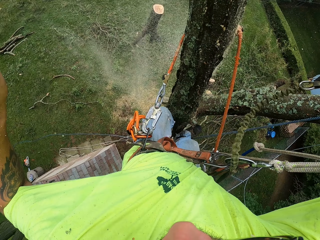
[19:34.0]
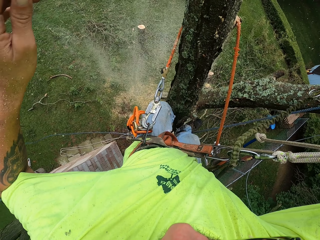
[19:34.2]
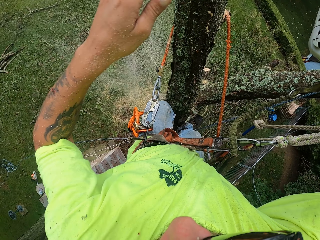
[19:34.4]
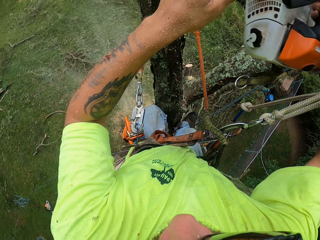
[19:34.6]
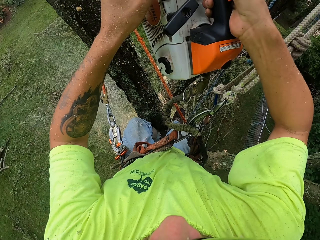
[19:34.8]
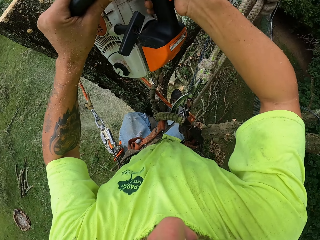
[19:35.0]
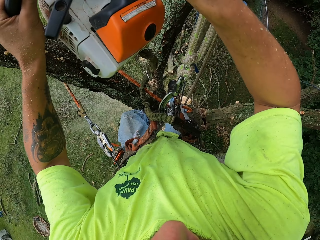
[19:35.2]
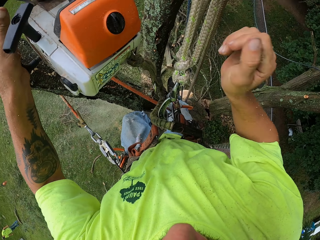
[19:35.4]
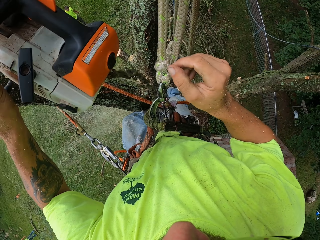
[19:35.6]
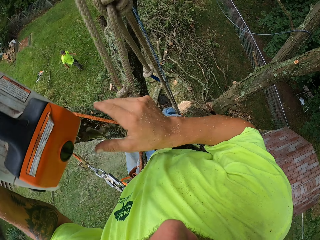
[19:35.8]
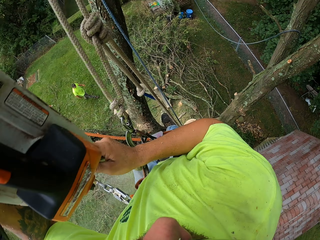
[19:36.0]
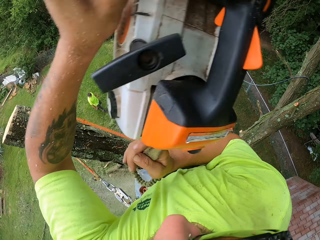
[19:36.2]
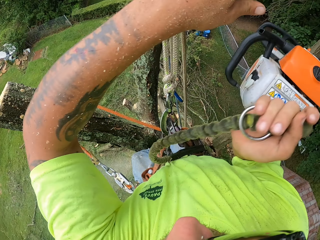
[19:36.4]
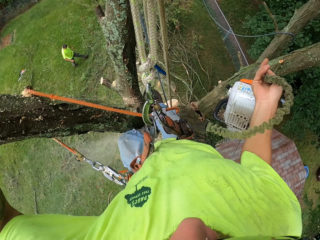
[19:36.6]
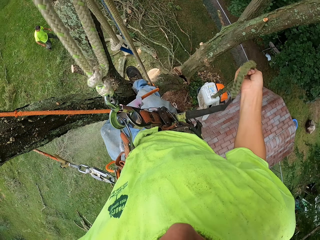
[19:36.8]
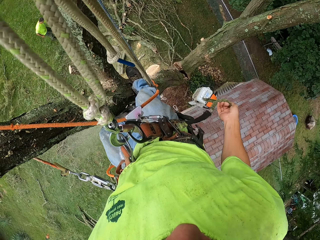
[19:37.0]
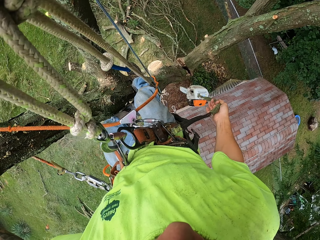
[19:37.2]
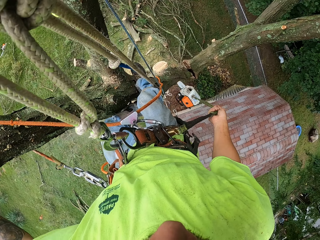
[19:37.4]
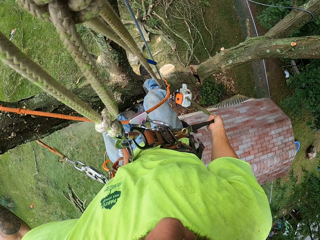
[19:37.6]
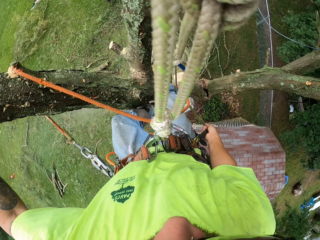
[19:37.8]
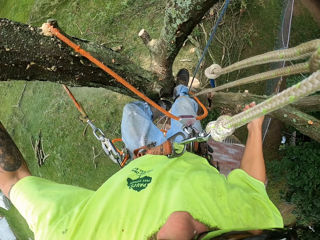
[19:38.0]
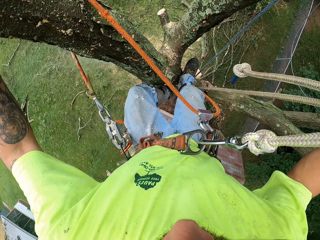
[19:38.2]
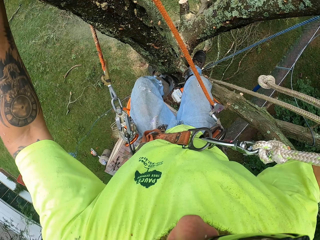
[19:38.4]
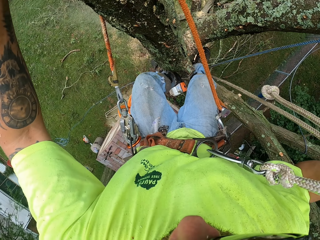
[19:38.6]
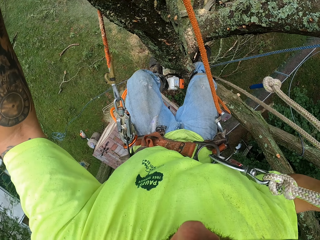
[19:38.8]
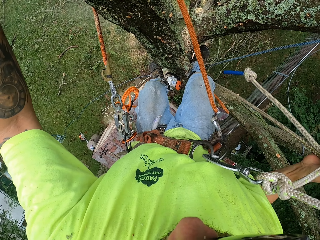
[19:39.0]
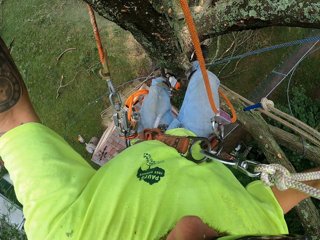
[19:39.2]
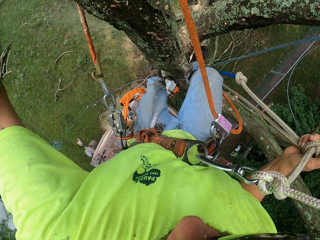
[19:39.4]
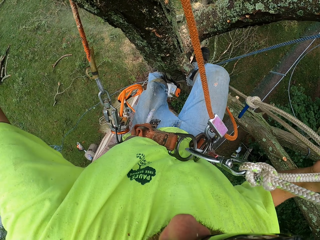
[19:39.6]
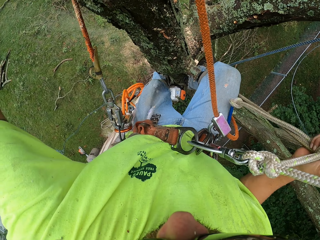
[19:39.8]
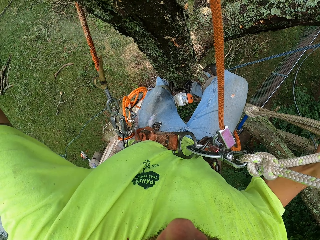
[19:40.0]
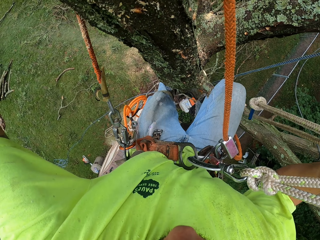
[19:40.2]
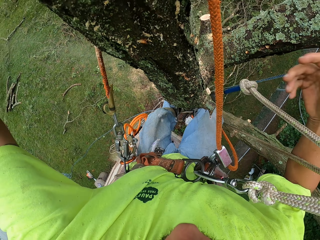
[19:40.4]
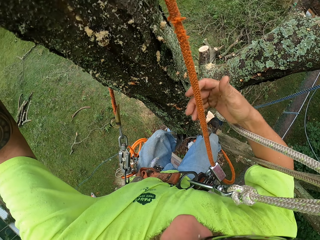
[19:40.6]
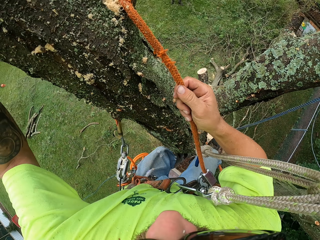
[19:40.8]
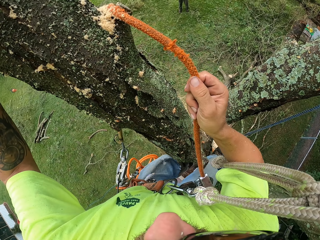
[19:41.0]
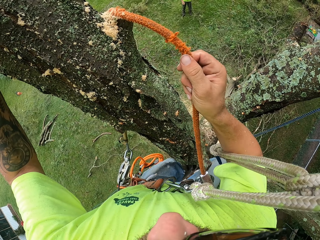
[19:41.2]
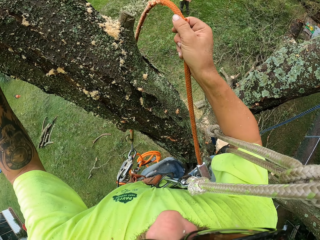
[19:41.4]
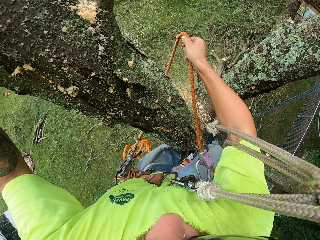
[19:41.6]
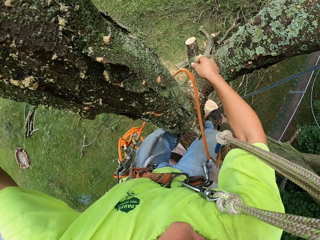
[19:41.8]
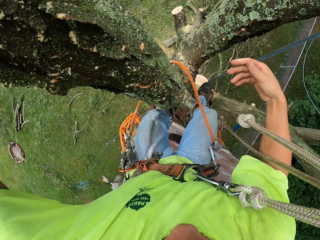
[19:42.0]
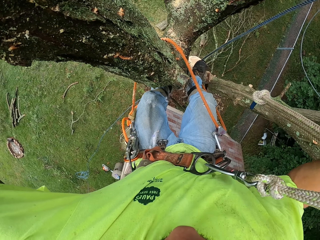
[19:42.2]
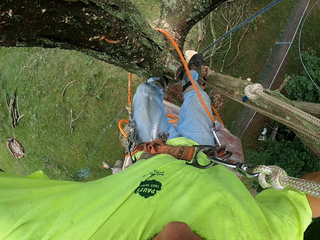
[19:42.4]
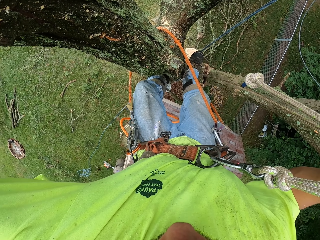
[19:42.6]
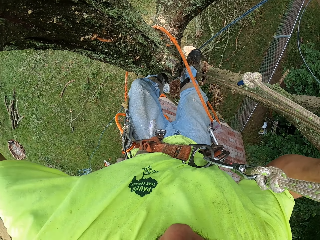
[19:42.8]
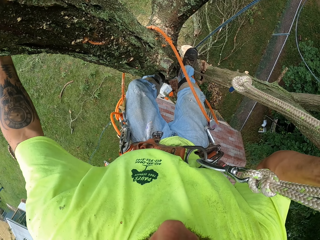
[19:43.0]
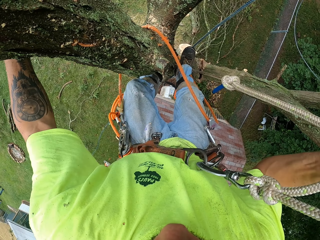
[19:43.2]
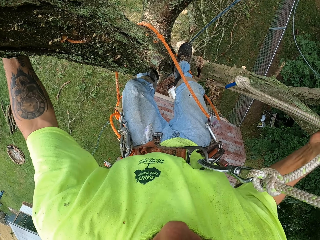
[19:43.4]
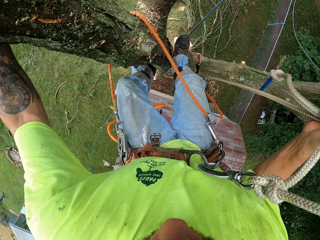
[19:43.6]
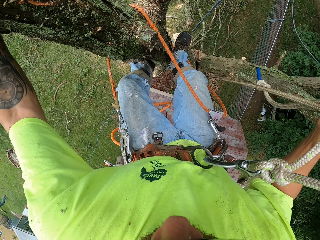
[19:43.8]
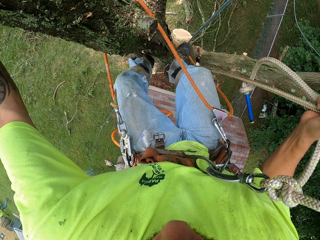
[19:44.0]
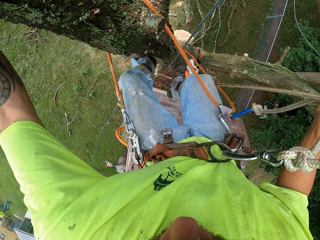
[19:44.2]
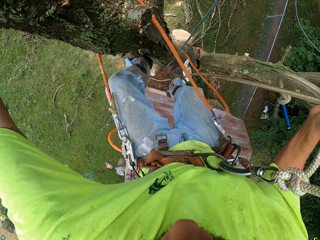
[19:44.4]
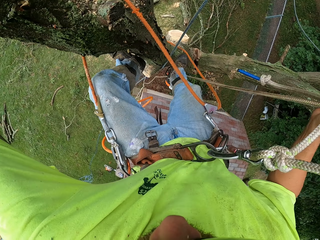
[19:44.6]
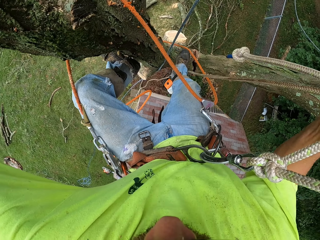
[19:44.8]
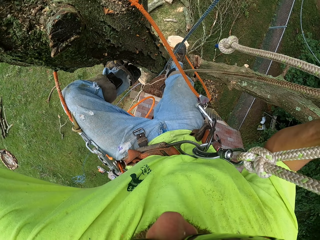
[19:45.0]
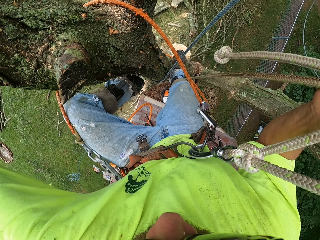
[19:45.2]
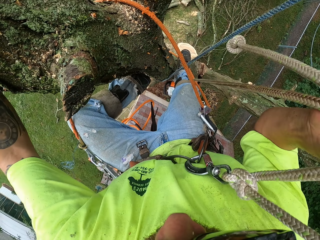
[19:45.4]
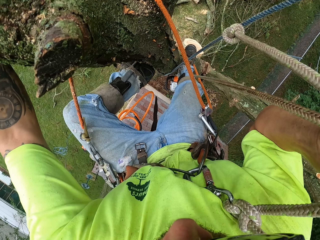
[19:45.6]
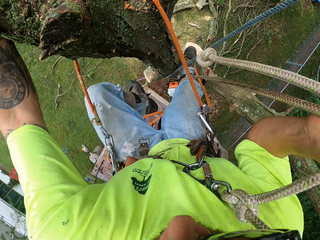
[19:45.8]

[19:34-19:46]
The camera wearer passes the chainsaw from his right hand to his left hand. He passes the chainsaw from his left hand to his right hand. He gently drops the chainsaw with the rope with his right hand. He adjusts the rope with his right hand.

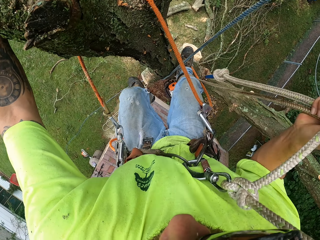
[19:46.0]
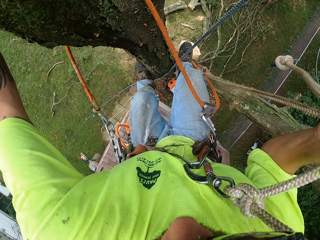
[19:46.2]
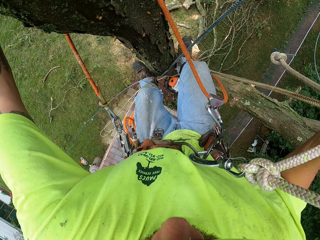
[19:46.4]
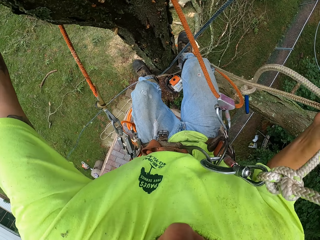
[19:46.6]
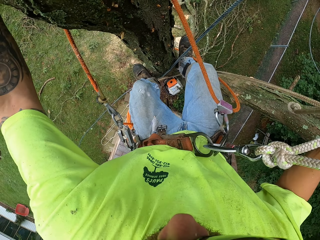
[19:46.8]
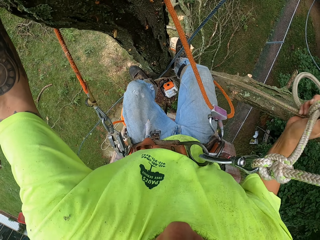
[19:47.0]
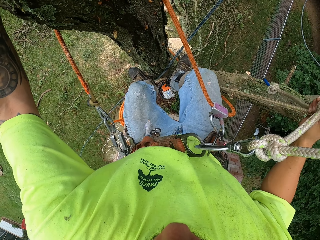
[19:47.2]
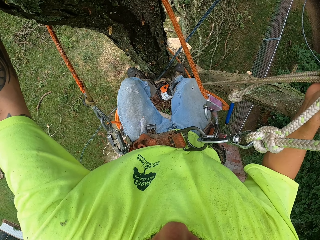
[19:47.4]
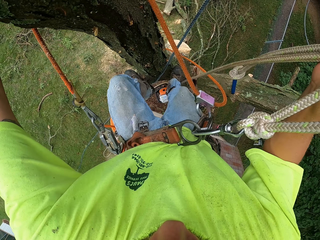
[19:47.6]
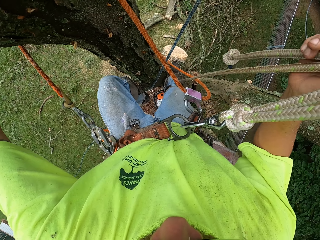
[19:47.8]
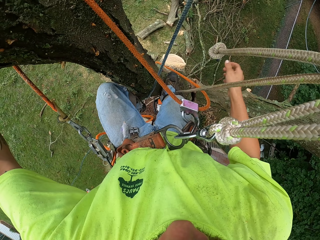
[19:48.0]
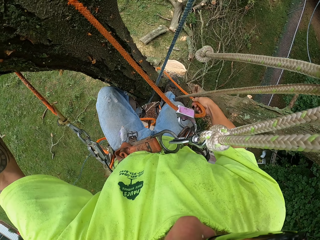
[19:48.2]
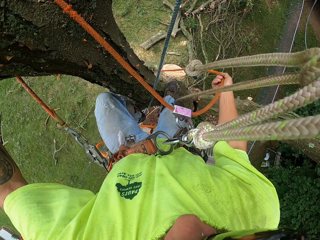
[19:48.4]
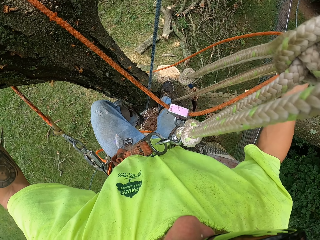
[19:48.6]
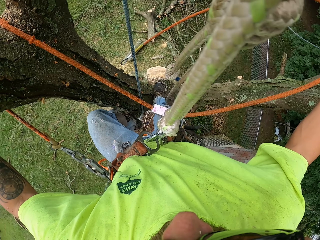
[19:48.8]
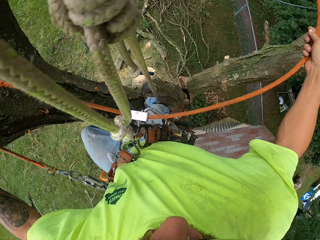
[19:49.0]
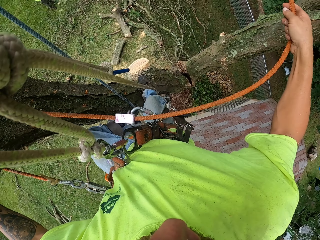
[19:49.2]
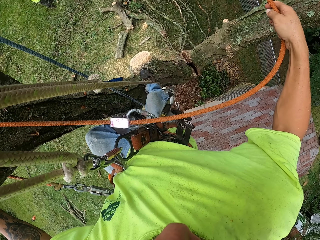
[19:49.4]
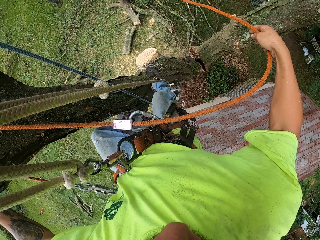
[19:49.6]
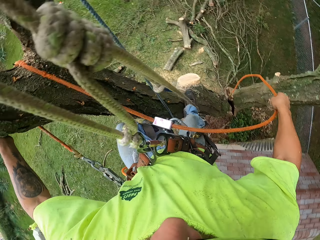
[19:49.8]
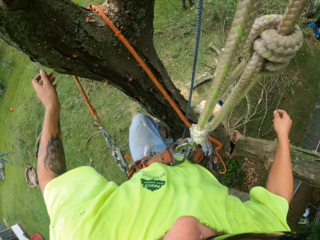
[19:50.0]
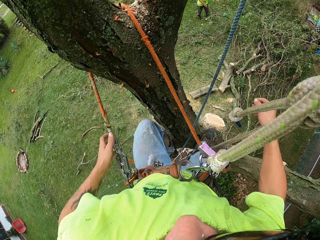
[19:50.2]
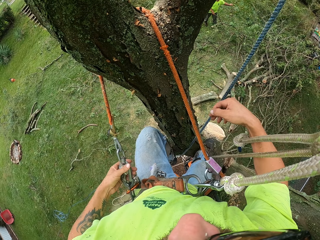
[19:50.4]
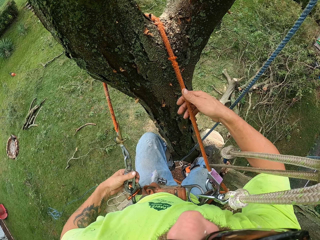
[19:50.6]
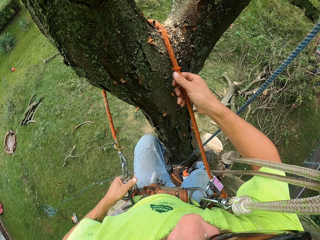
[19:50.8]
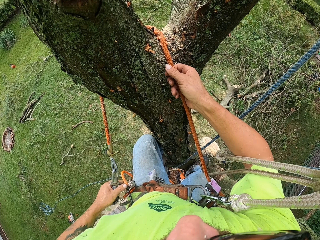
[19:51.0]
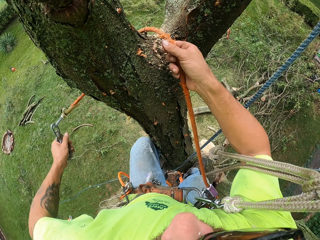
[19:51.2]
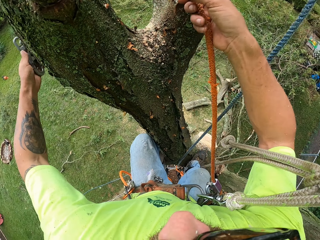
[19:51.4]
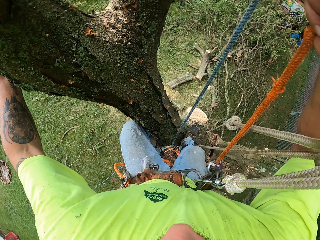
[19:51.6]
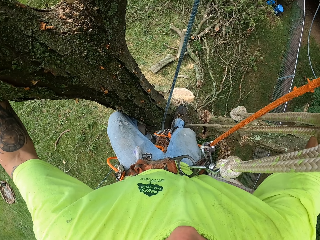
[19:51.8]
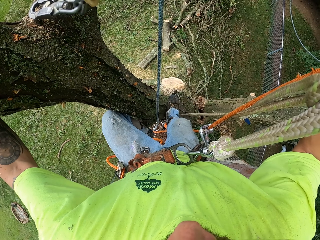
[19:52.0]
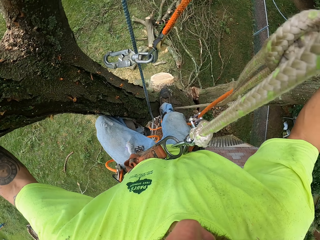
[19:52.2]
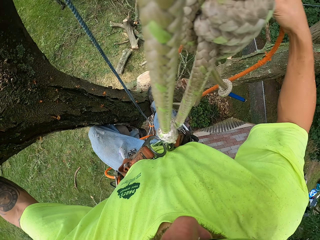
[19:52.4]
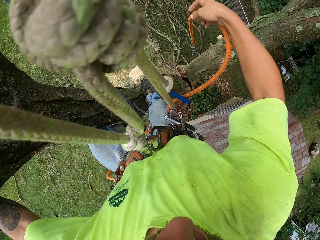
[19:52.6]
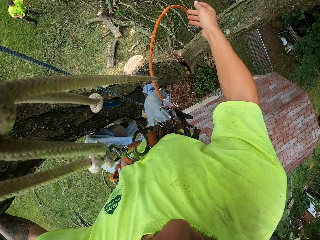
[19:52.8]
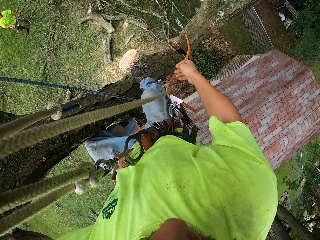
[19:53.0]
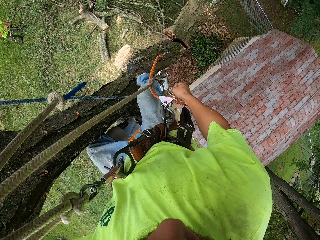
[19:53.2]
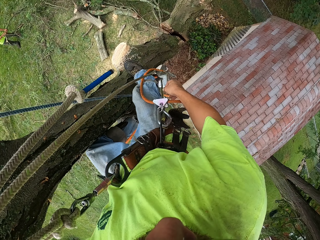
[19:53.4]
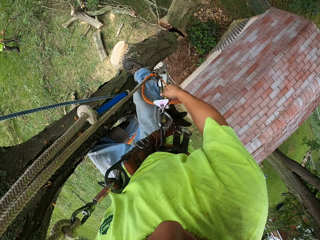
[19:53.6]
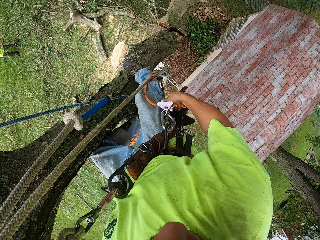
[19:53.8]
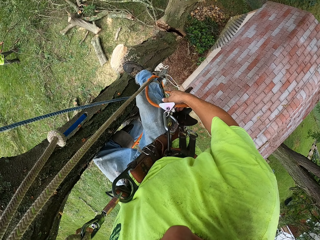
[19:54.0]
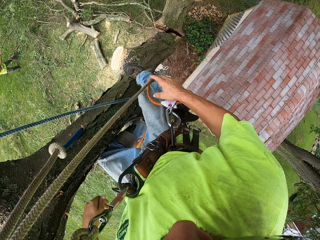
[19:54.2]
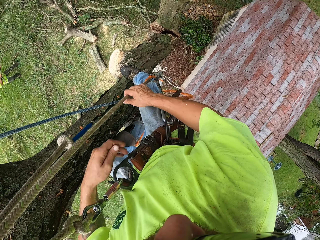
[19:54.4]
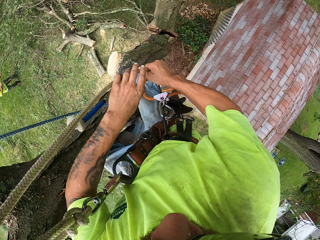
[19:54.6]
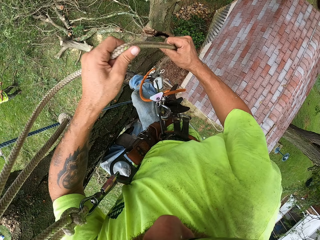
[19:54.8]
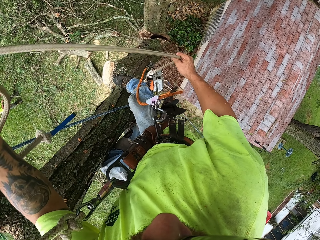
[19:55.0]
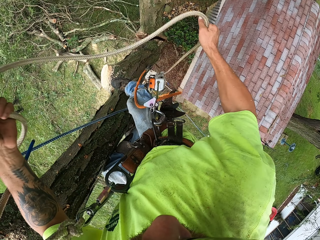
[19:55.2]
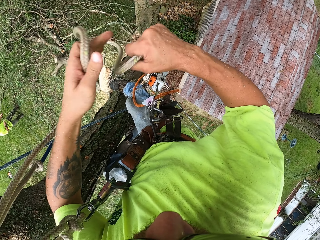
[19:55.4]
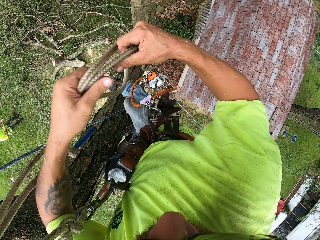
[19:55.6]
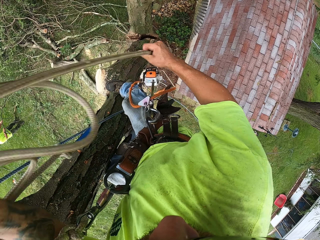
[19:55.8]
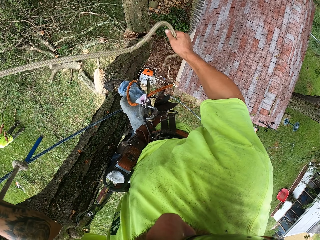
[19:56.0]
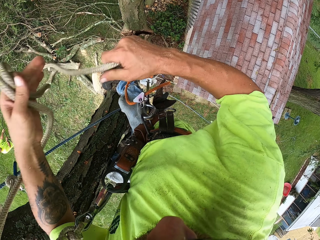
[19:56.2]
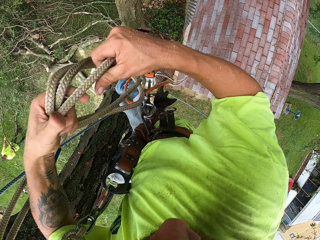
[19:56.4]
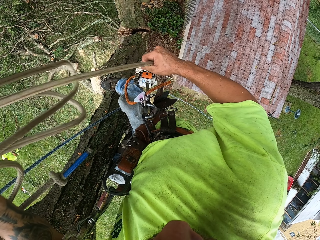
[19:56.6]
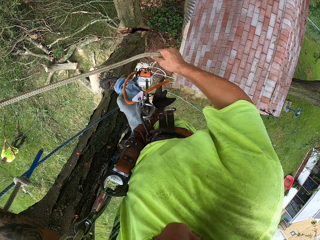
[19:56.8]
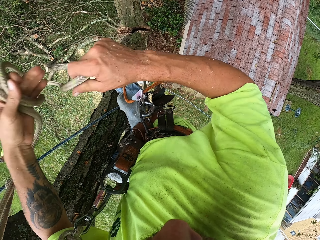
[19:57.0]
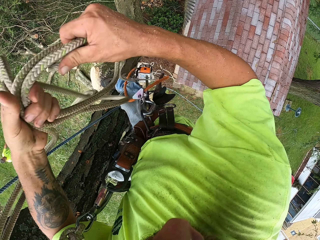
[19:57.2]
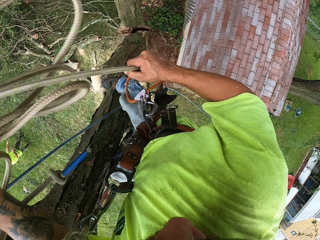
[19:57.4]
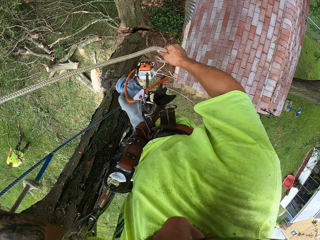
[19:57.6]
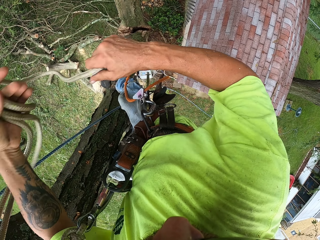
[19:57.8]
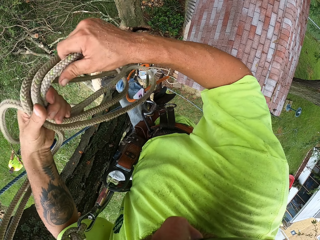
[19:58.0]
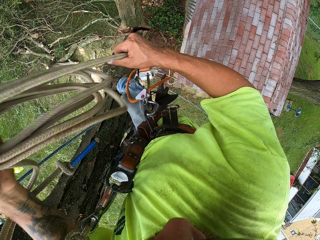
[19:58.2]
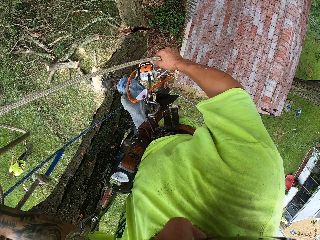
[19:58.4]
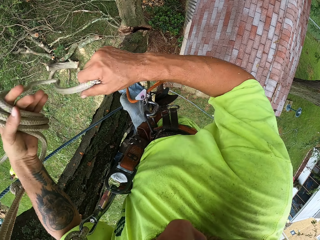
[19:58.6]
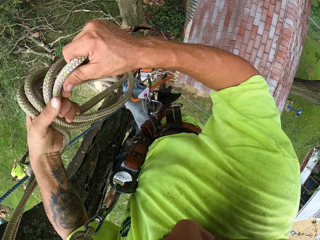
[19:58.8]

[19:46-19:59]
The camera wearer pulls the rope in his right hand. He drops the rope with his right hand. He unhooks the spring hook from the belt round his waist with his left hand. He pulls the rope with his right hand. He drops the rope with his right hand. He pulls the rope with both hands. He folds the rope.
